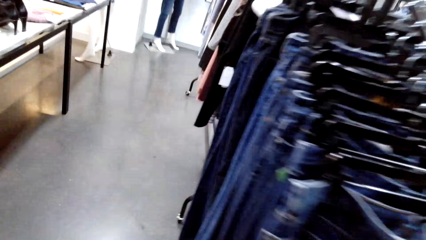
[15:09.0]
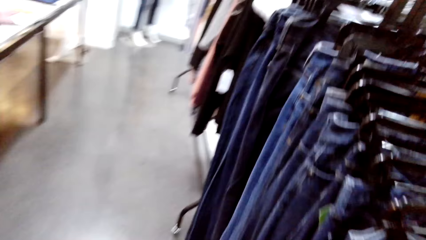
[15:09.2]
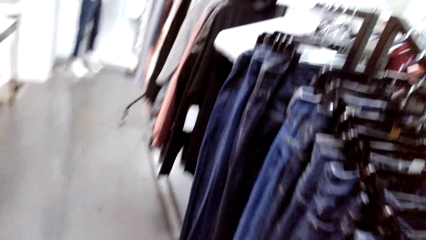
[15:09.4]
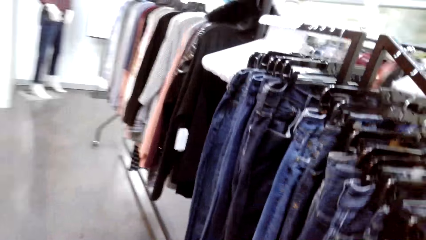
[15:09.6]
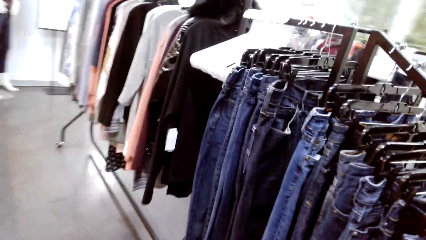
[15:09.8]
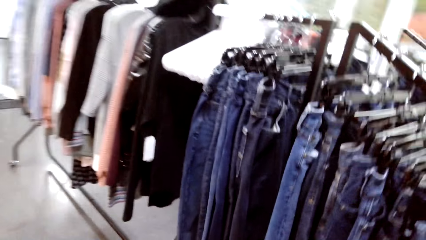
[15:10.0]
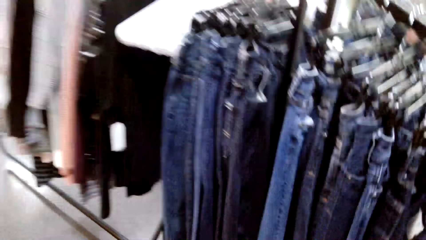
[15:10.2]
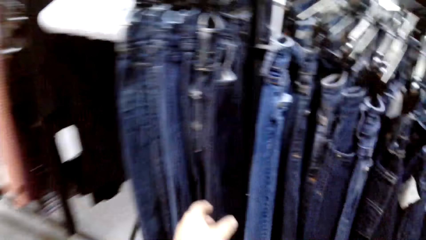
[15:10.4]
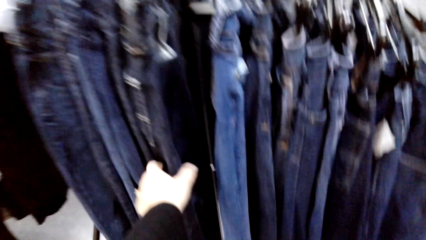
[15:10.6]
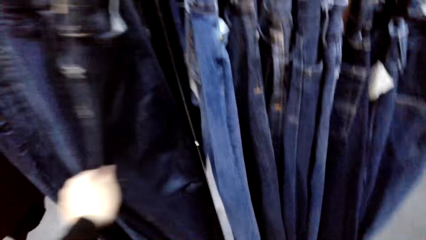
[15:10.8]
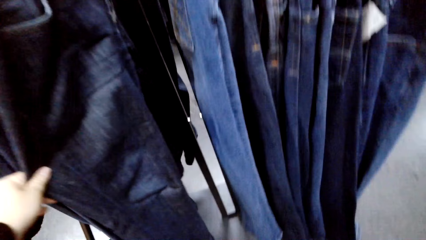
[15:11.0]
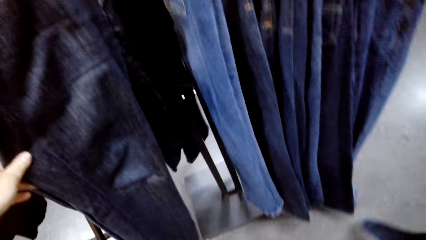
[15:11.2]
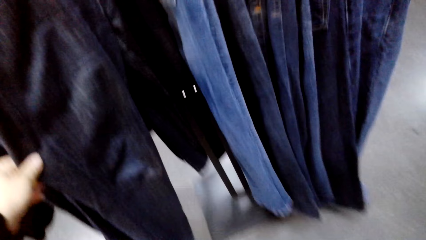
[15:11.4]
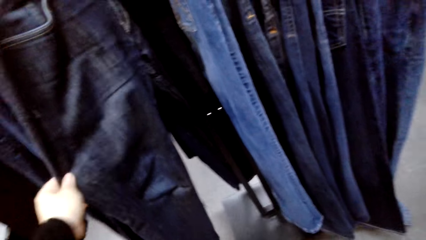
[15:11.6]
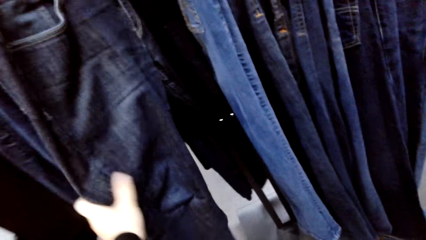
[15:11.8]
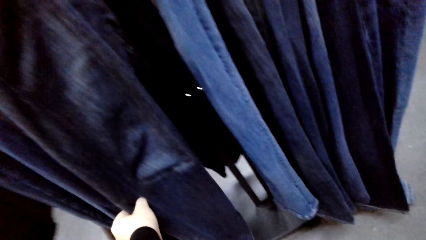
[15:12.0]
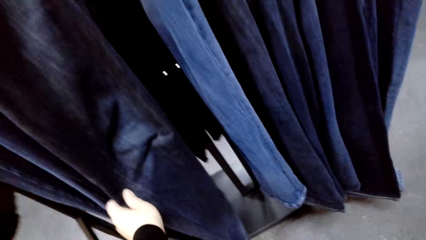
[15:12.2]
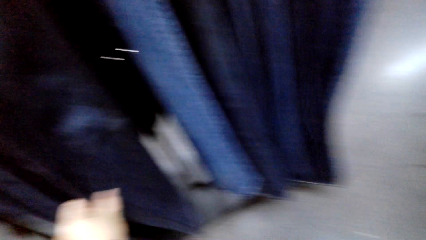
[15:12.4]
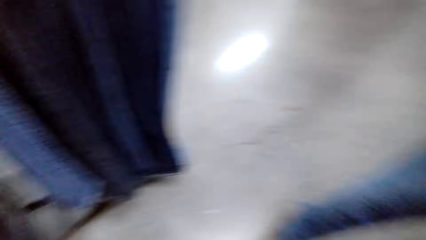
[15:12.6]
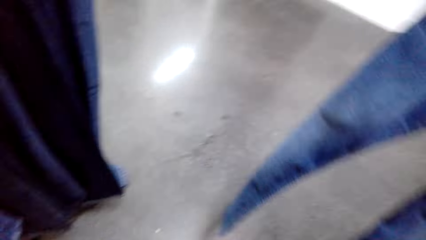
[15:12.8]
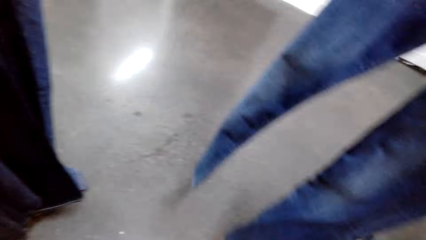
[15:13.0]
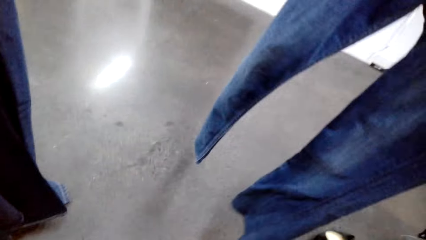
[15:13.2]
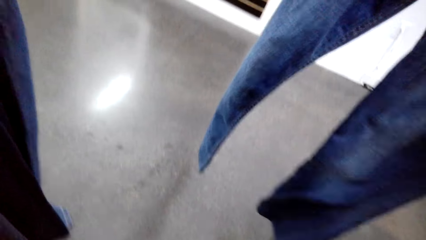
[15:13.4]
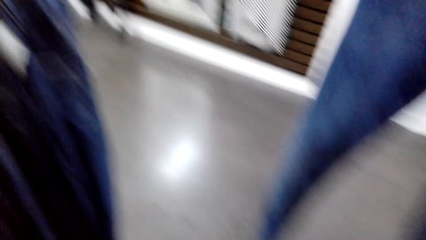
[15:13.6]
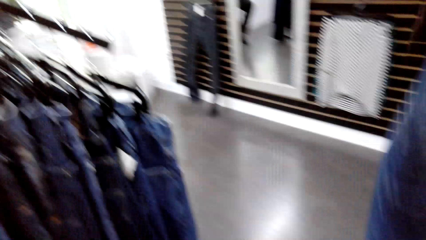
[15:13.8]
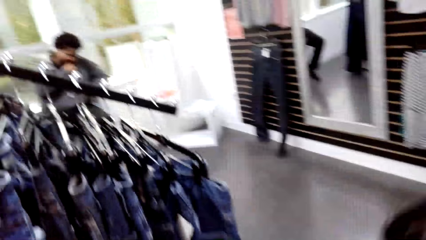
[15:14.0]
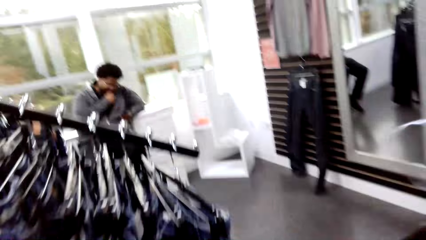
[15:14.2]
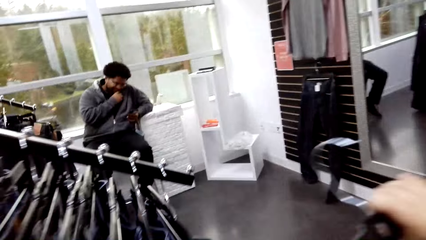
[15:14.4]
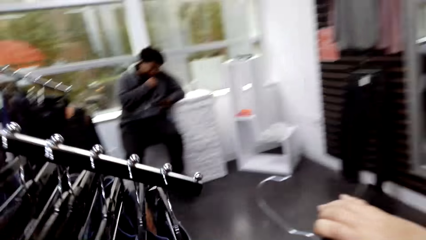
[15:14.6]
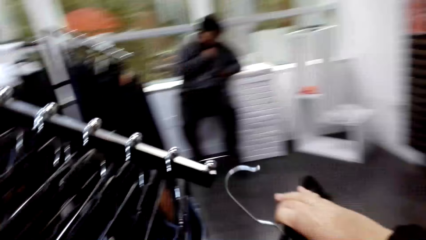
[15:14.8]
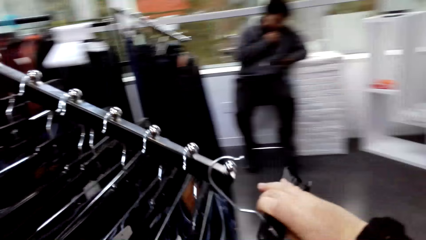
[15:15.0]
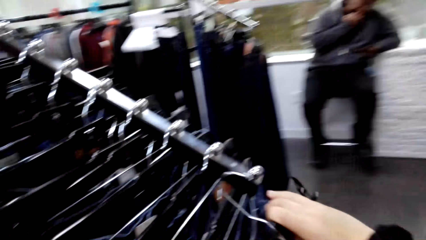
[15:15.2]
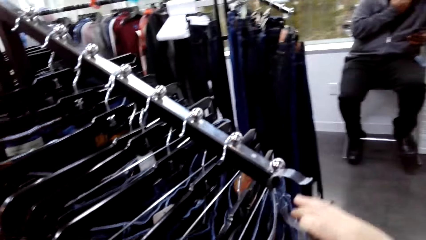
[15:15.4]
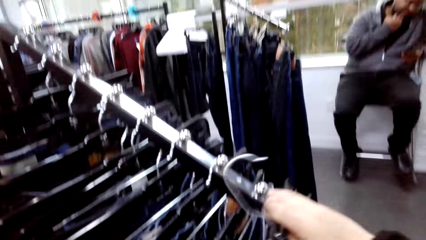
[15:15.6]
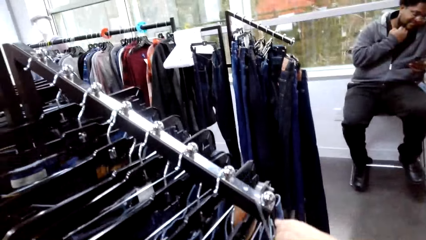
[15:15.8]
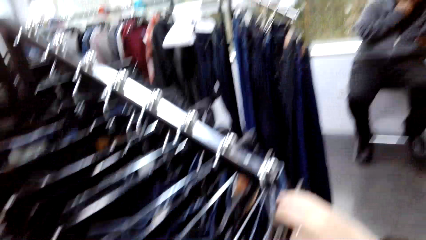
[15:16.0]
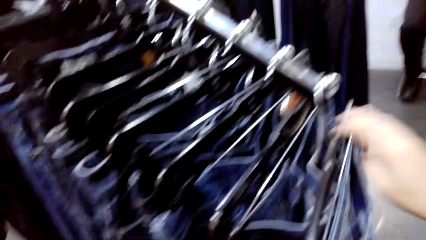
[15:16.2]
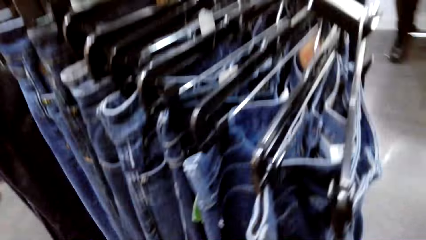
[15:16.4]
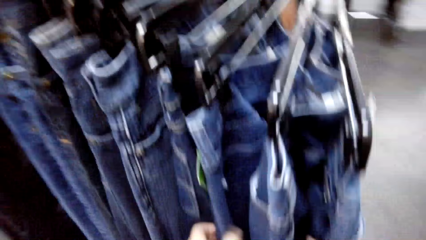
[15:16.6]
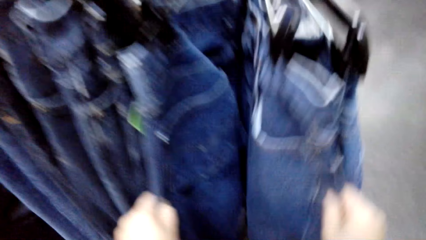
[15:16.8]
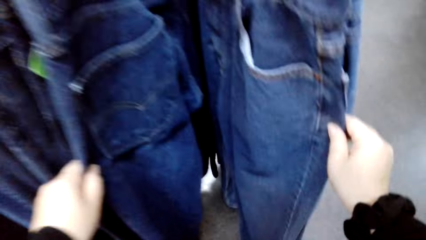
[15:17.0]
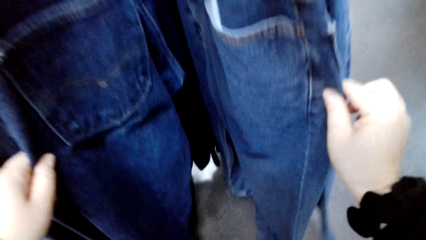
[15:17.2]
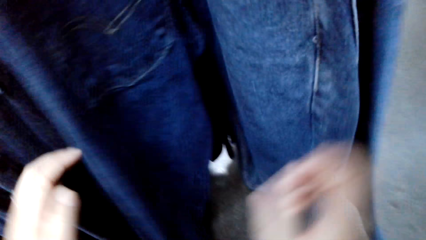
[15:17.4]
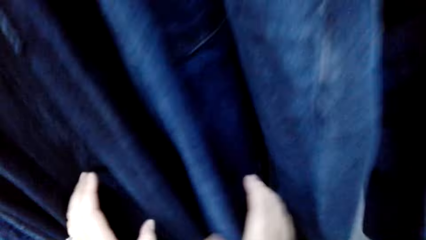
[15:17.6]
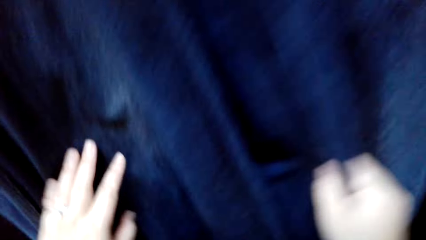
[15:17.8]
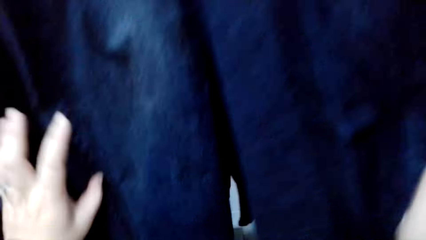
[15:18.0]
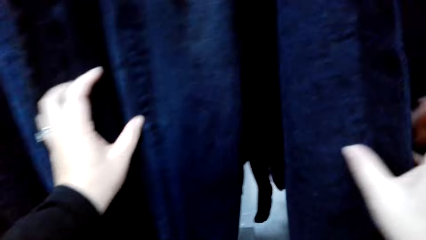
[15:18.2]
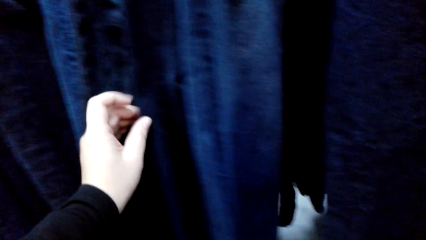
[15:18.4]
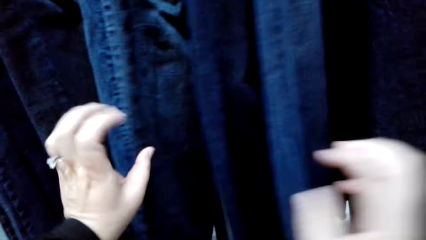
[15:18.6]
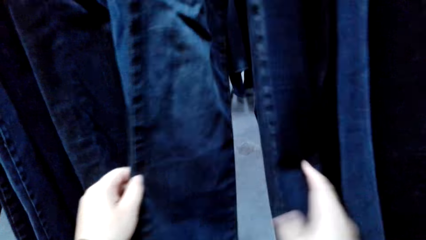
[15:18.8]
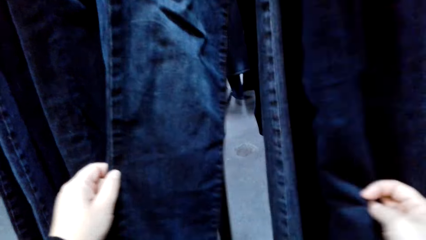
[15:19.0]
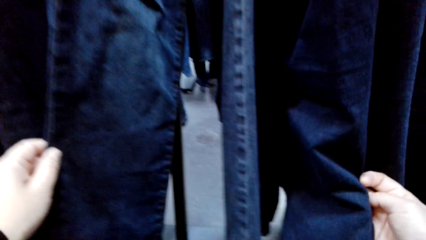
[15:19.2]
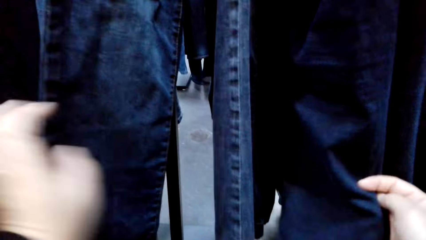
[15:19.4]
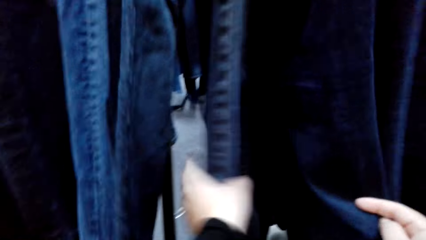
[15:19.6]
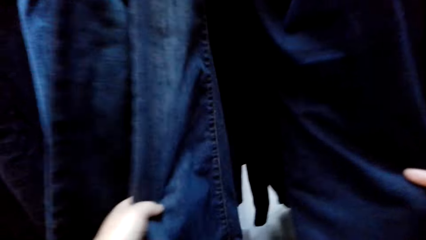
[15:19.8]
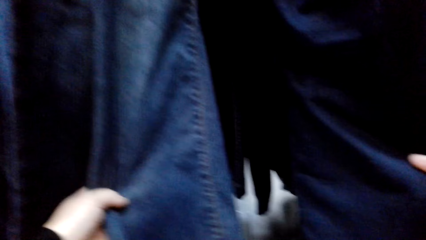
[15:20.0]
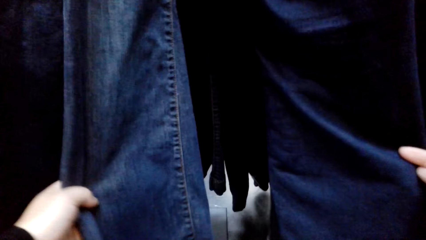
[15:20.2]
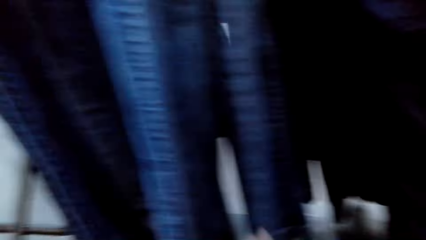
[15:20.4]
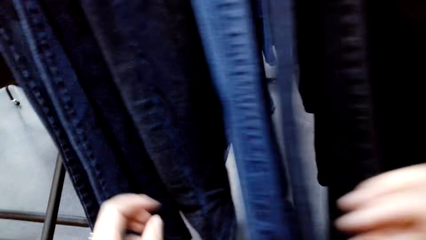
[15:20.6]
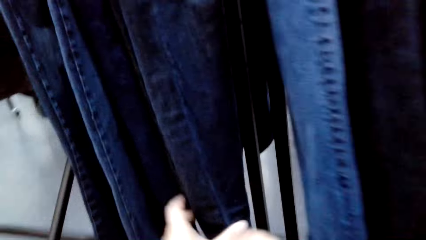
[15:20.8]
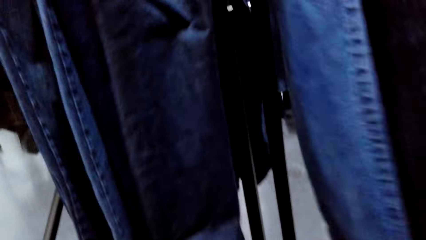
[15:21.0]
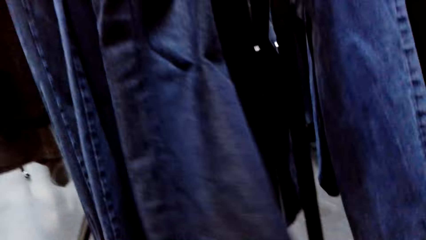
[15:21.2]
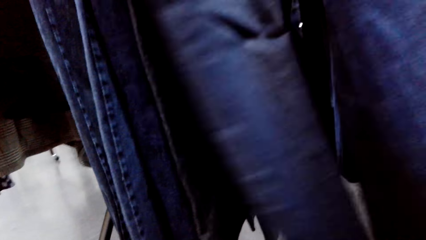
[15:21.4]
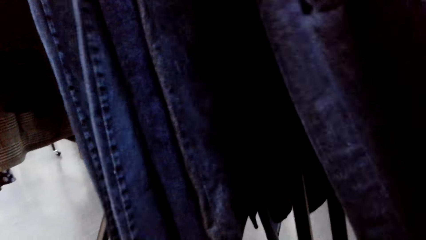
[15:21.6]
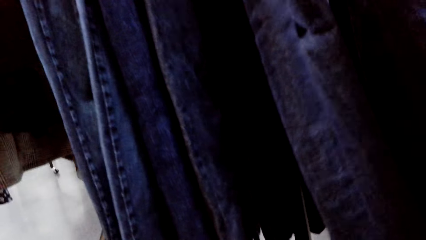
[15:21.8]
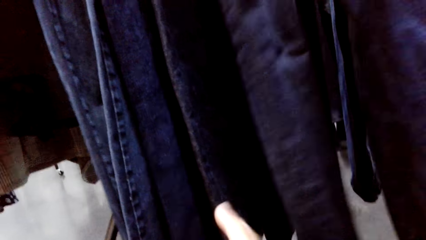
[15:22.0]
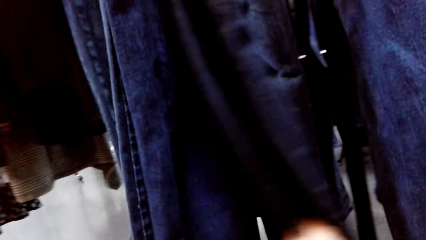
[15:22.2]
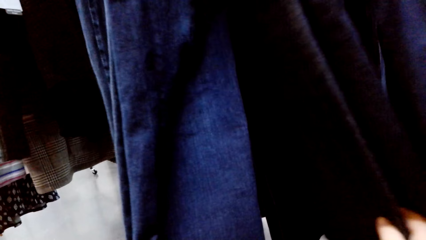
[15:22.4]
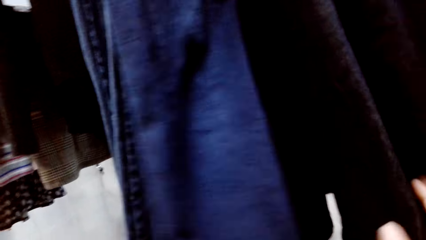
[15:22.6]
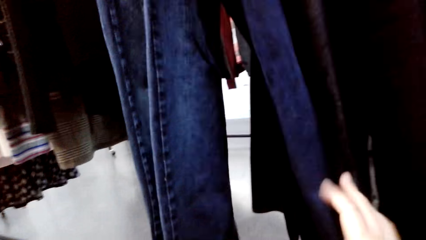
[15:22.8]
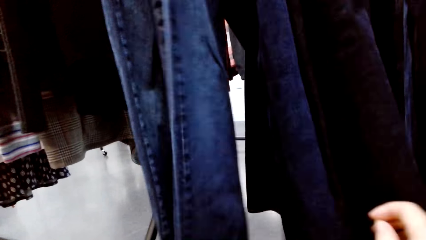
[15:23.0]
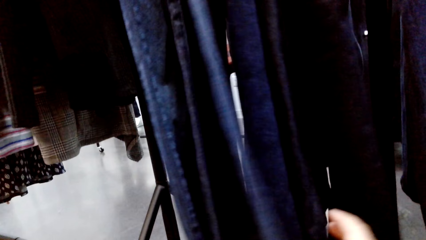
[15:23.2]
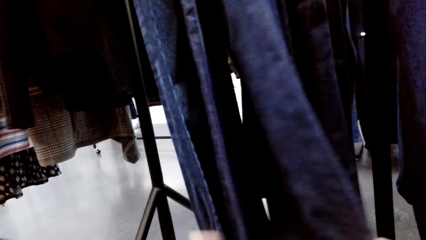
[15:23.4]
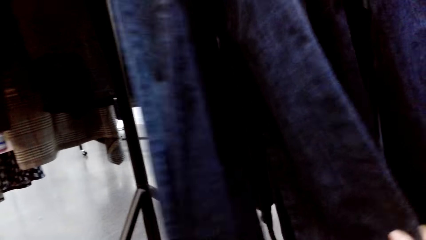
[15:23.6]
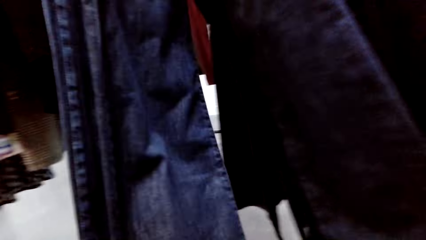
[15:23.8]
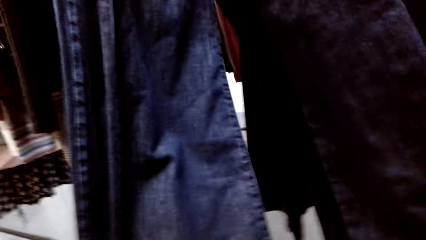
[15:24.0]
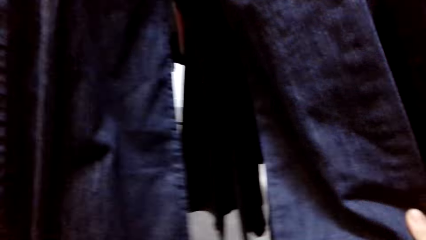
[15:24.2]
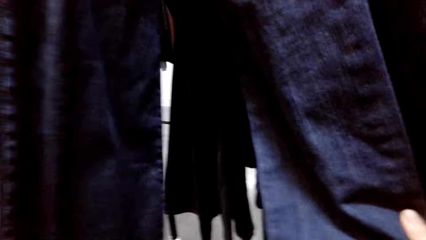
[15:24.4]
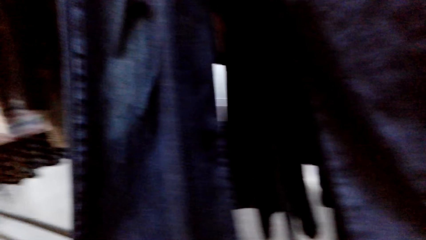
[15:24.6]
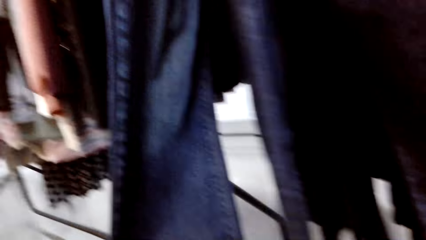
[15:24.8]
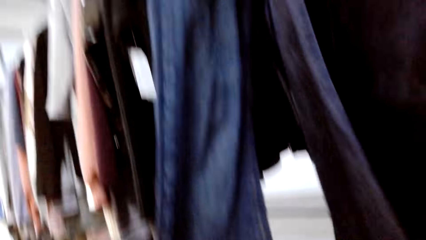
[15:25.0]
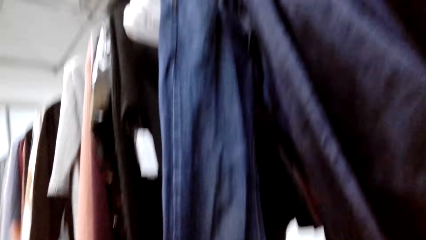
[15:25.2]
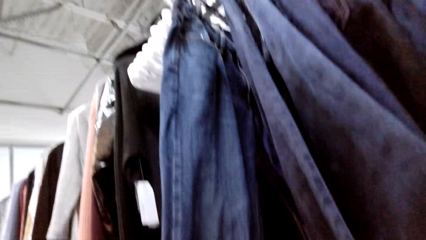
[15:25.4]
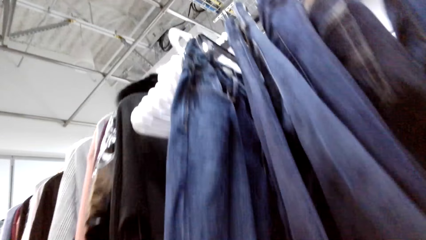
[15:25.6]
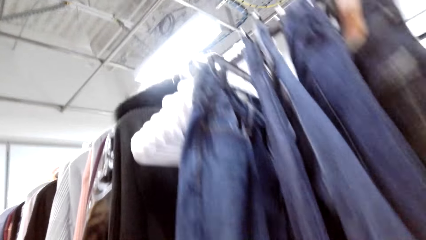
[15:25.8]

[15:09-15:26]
The camera wearer touches a jeans trouser. They look at the trouser. They return the jeans trouser to the hanger. They talk. They touch jeans trousers.
